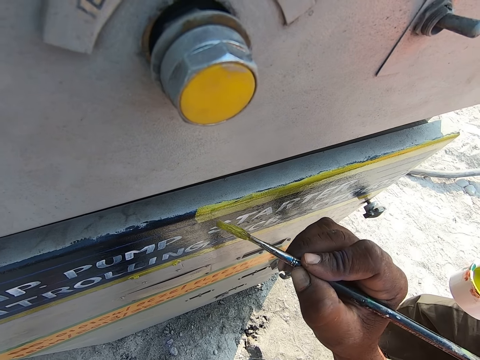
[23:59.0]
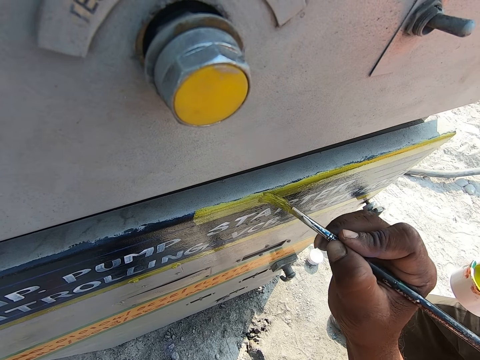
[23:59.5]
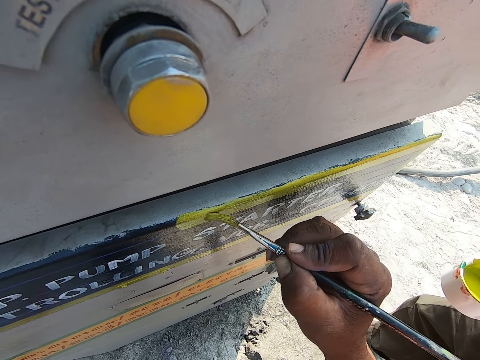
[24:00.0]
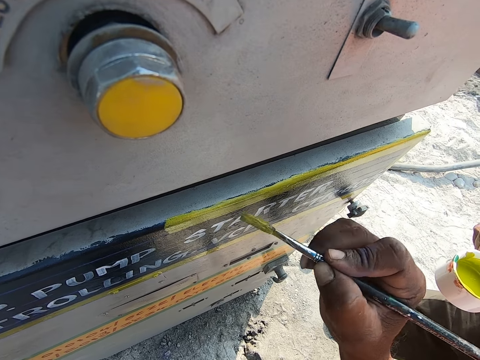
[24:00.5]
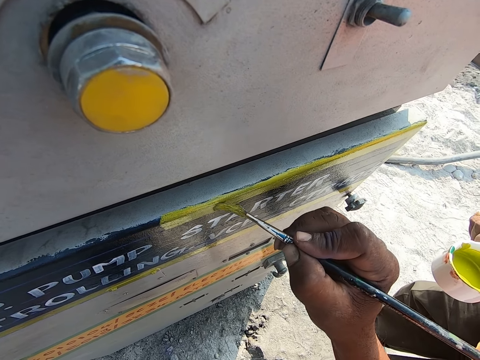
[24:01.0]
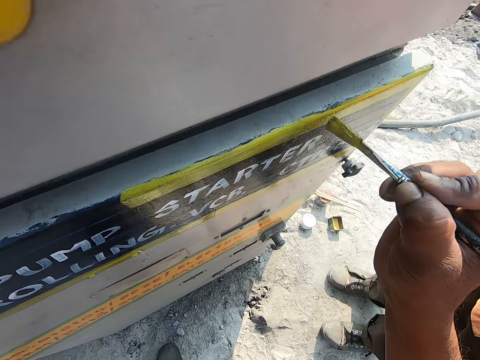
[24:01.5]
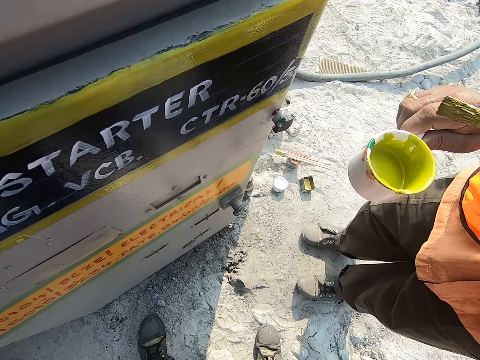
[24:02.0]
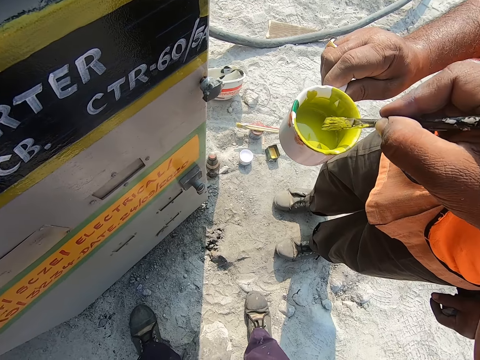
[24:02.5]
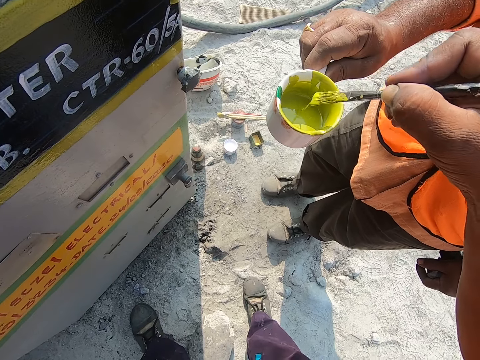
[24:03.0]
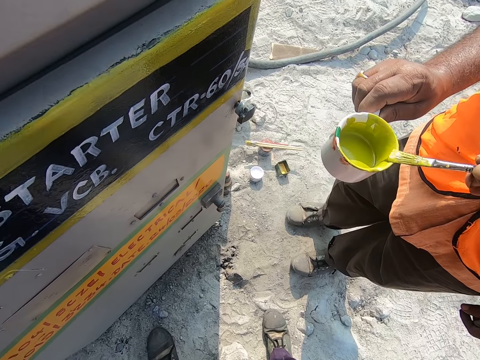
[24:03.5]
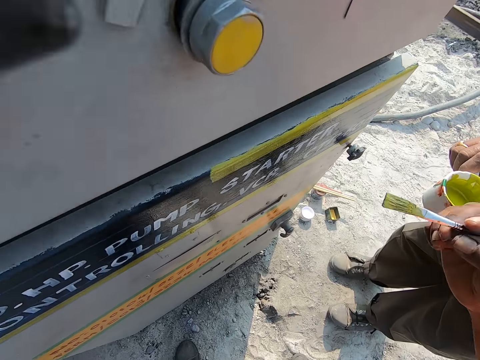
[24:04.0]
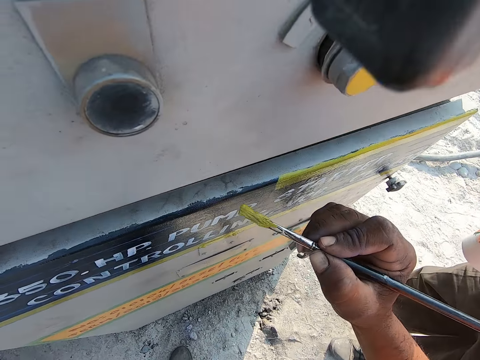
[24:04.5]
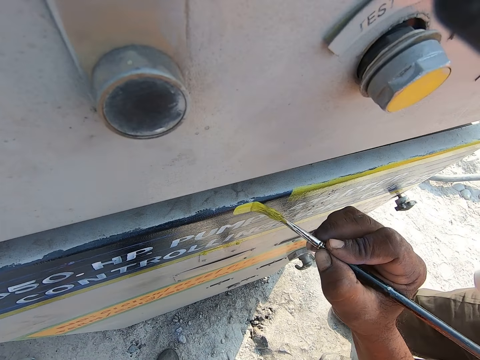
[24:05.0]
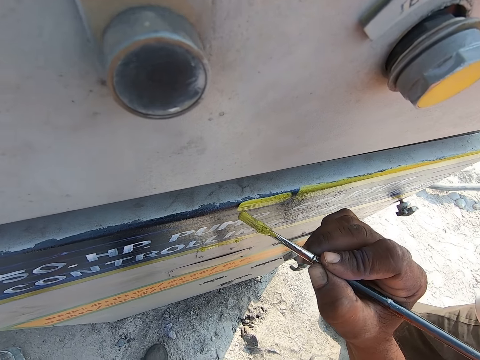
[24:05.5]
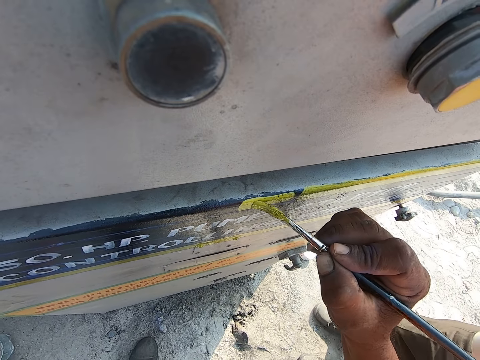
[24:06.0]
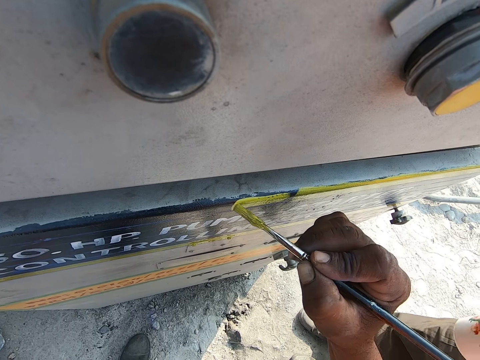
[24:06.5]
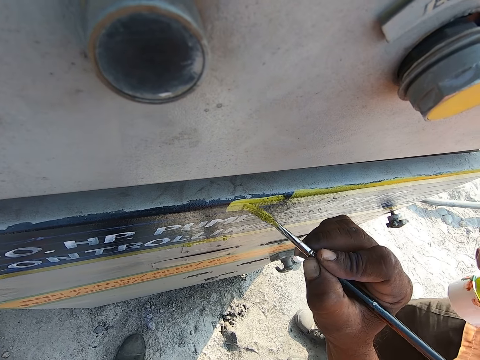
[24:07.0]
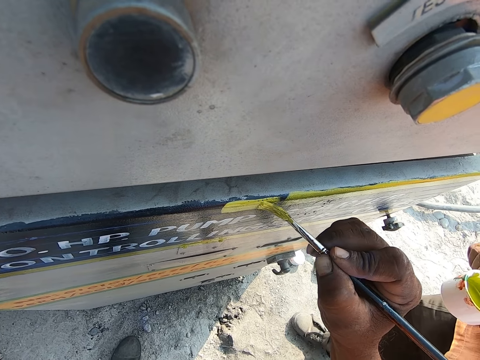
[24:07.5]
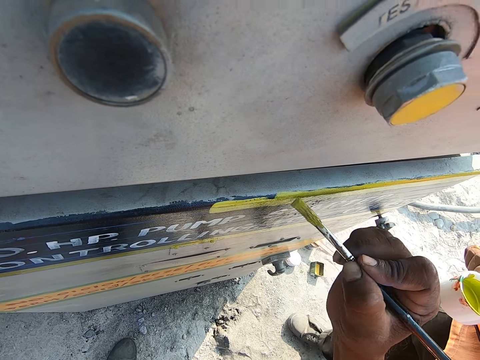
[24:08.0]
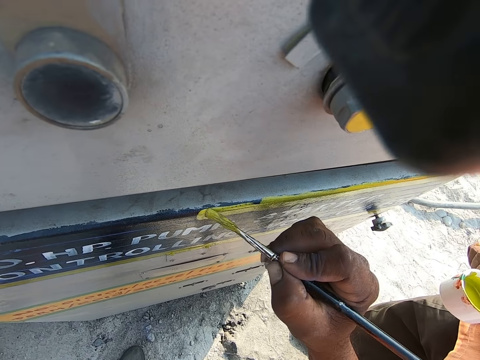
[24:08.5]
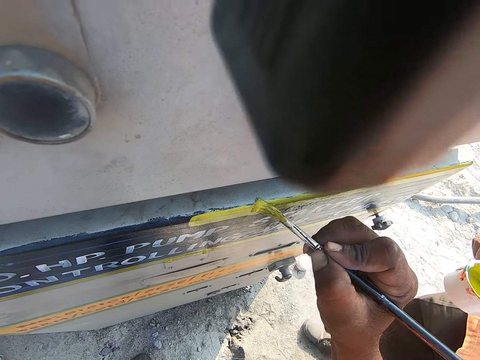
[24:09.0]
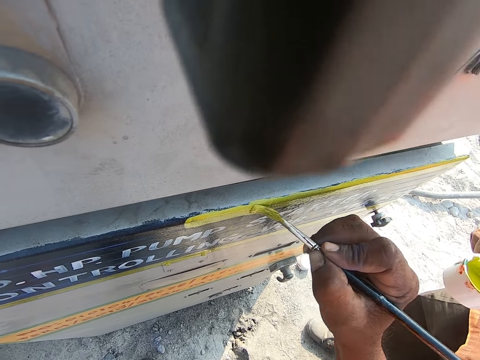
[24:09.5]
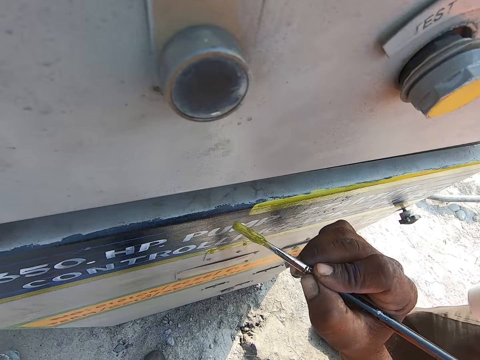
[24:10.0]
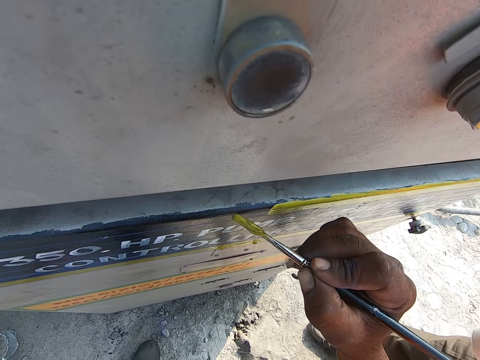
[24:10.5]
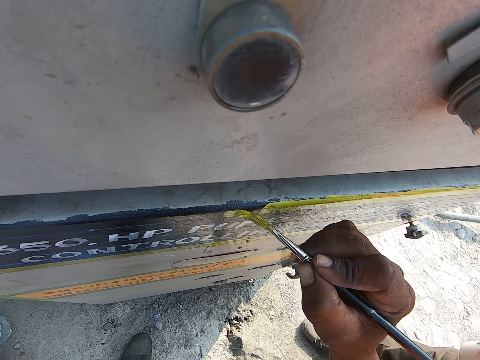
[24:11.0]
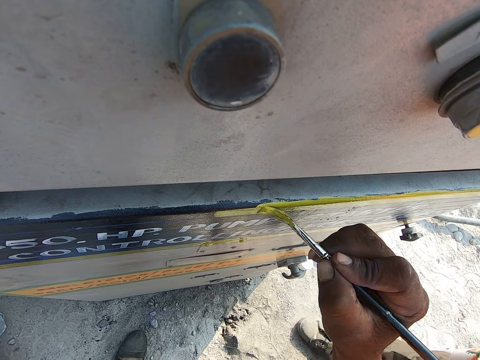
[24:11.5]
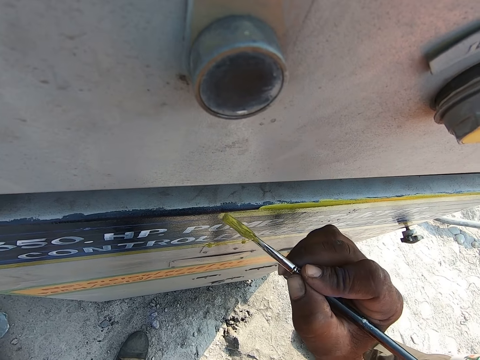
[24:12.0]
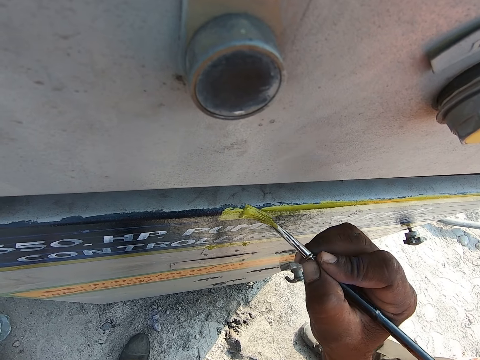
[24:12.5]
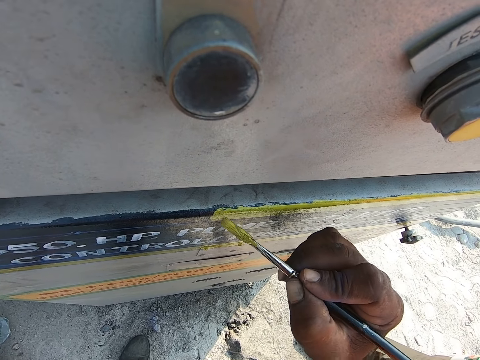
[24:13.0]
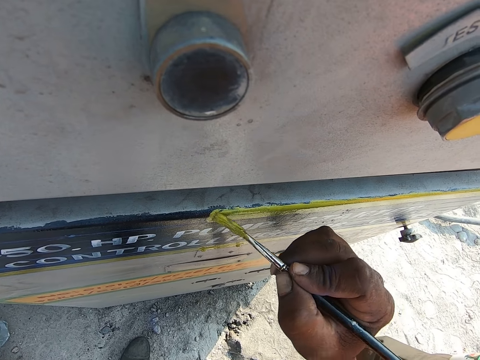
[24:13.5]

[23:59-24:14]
The camera wearer picks the paint. They dip the paint brush in the paint. They remove the paint brush from the container. They paint the metal with the paint brush. They paint a board.

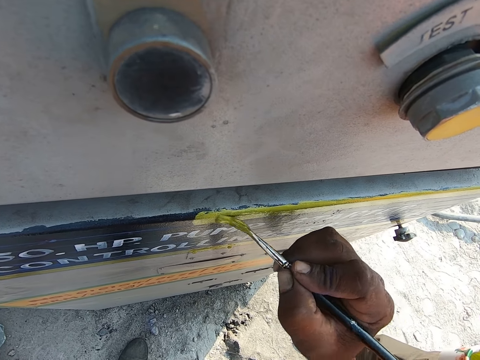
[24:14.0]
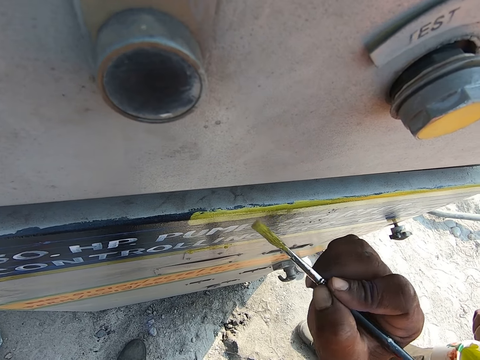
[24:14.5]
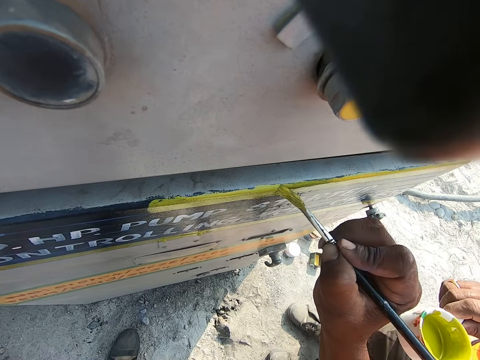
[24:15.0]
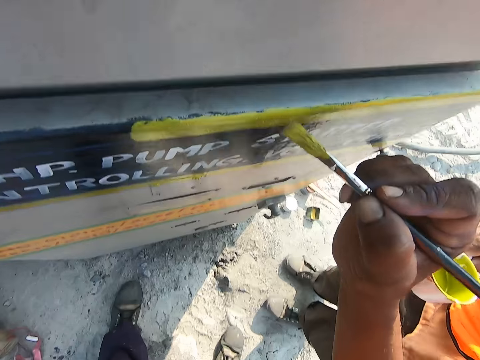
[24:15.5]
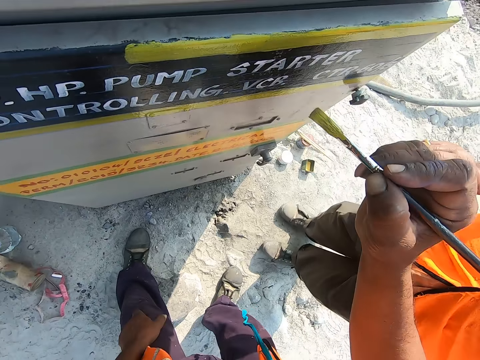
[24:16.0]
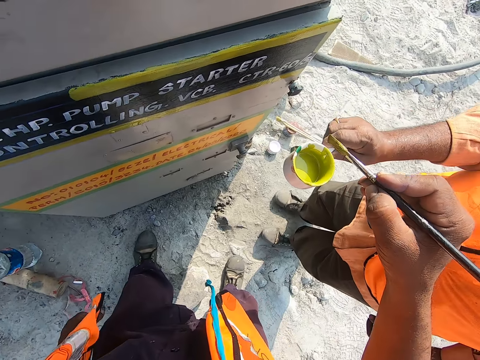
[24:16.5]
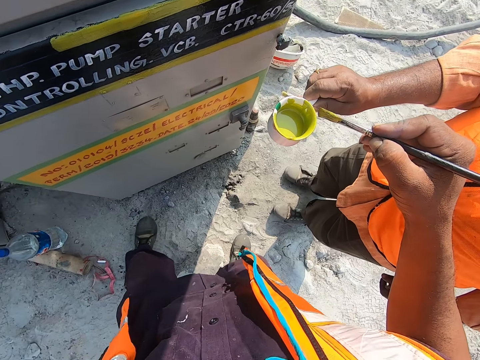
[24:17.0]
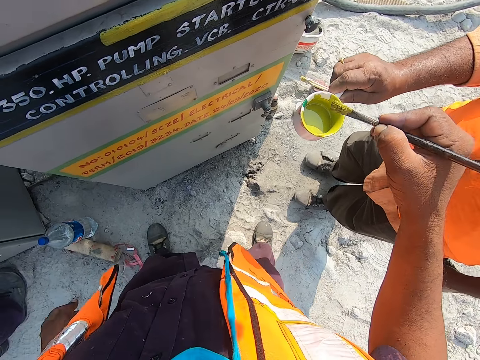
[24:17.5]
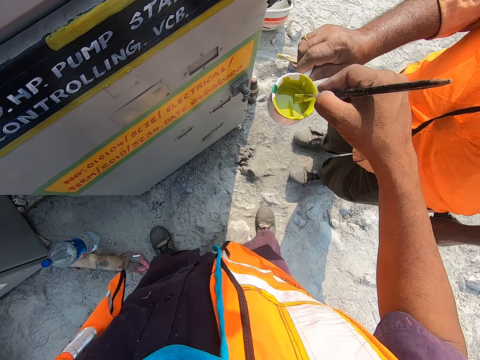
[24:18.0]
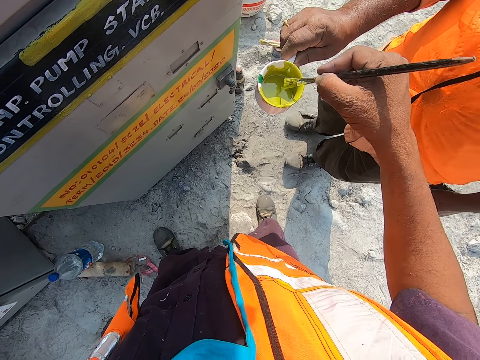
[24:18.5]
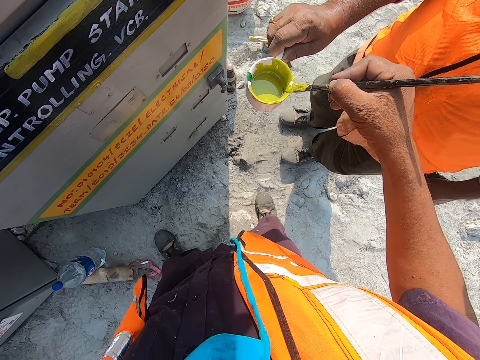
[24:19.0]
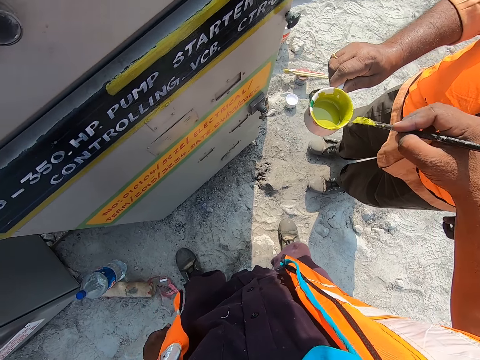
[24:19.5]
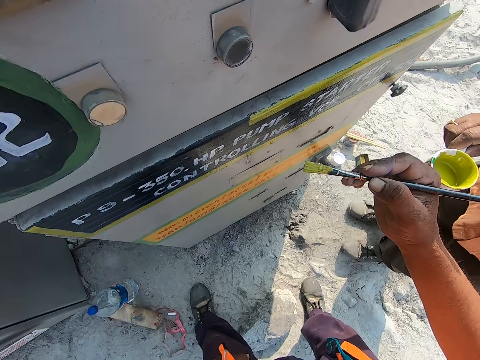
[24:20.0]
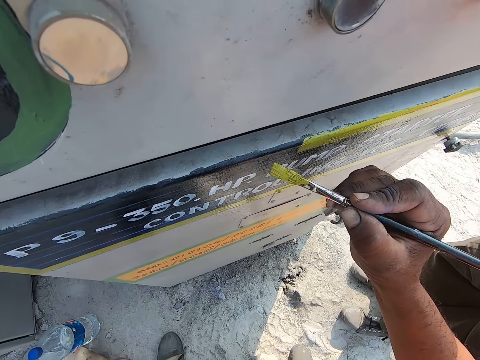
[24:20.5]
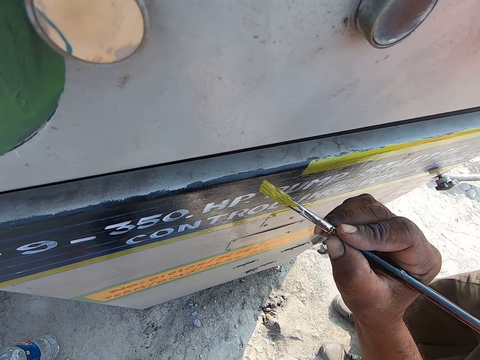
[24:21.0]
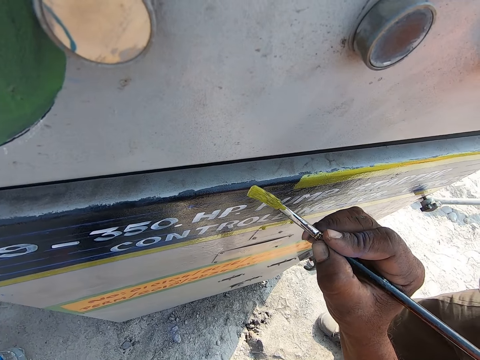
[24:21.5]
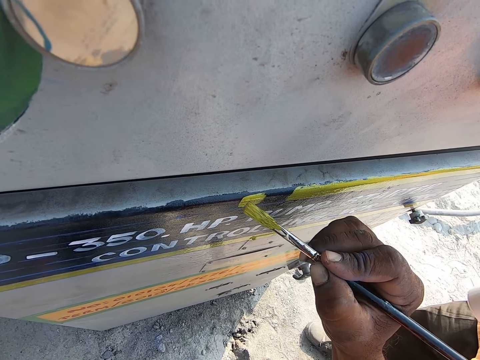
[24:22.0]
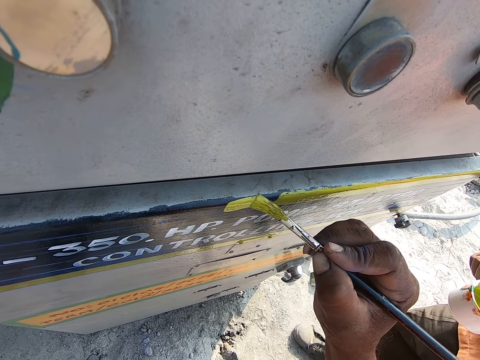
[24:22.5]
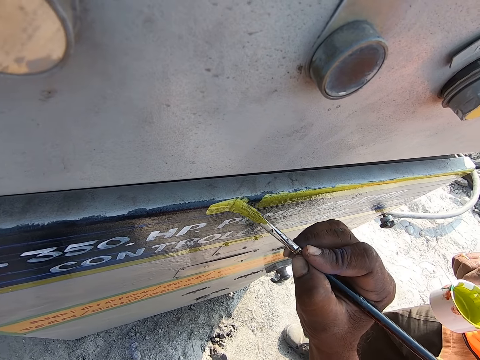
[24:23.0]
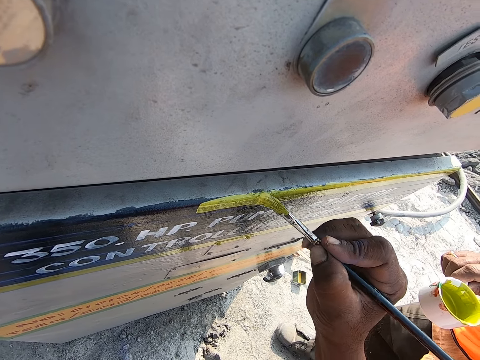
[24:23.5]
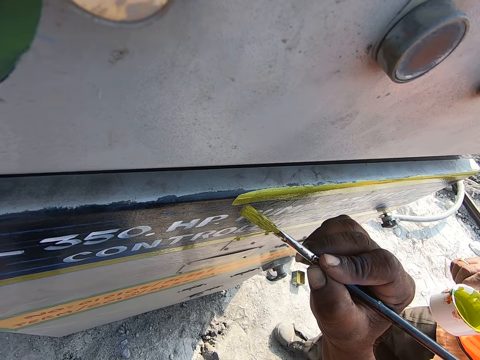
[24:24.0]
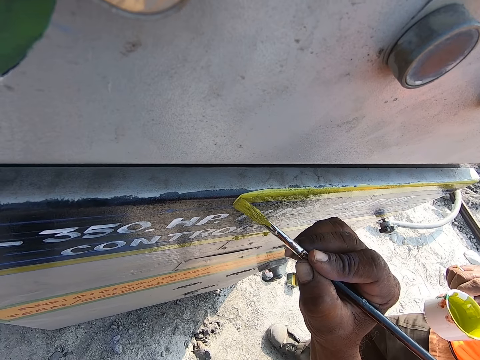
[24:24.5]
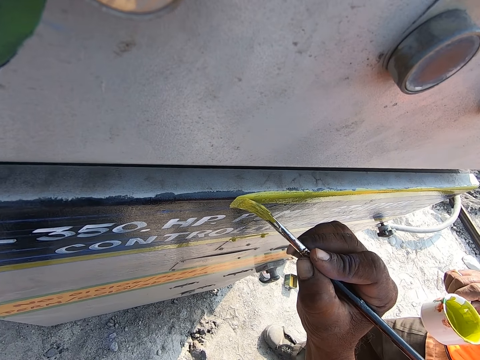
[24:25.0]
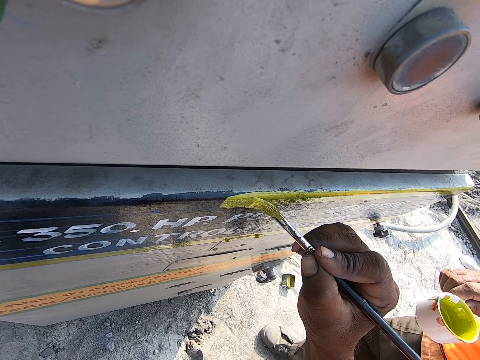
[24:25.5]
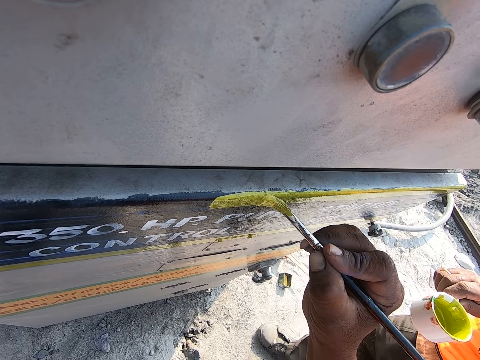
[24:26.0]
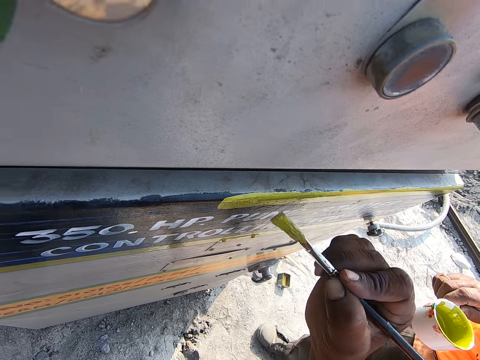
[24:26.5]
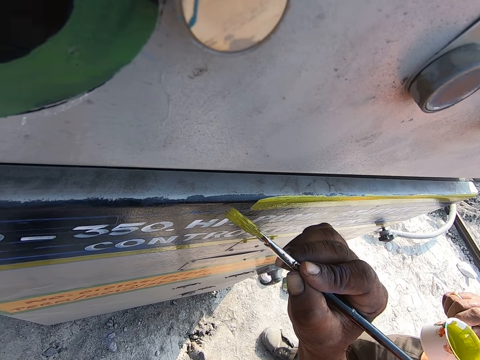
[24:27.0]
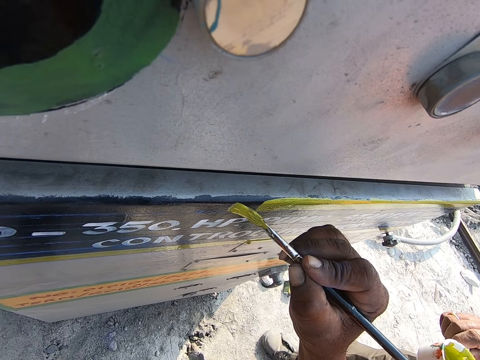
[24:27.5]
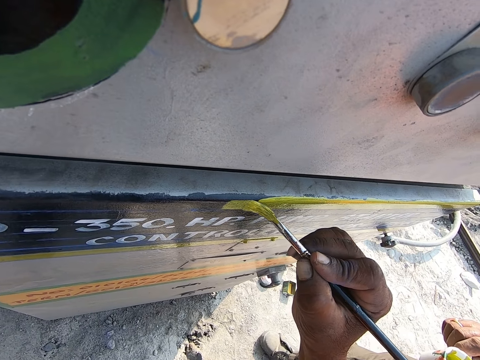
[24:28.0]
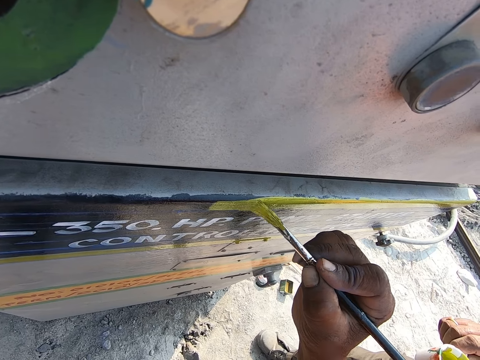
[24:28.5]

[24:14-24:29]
The camera wearer picks the paint. They dip the paint brush in the paint. They remove the paint brush from the container. They paint the metal with the paint brush. They paint a board.
